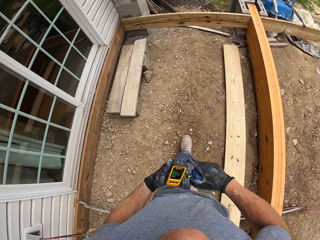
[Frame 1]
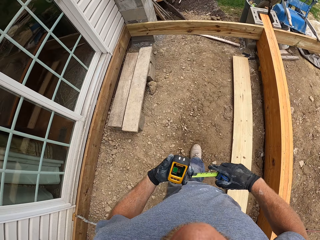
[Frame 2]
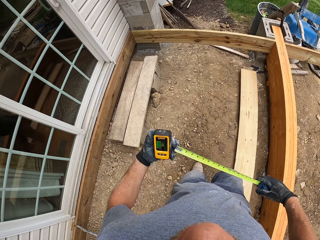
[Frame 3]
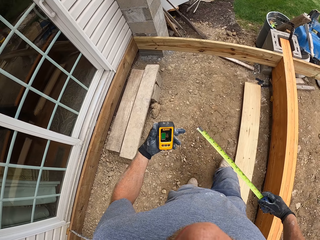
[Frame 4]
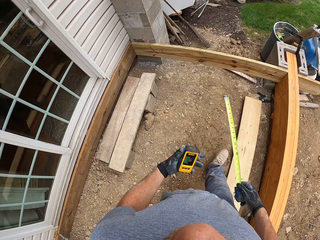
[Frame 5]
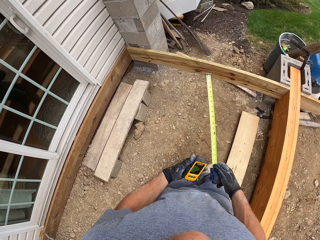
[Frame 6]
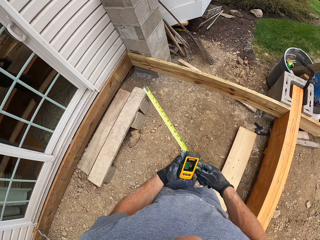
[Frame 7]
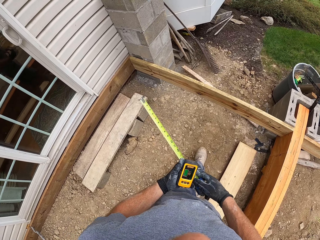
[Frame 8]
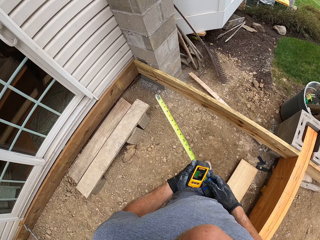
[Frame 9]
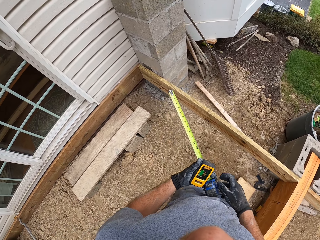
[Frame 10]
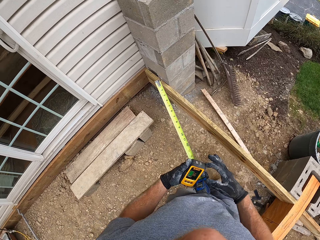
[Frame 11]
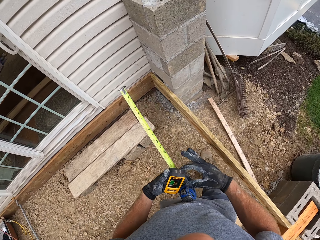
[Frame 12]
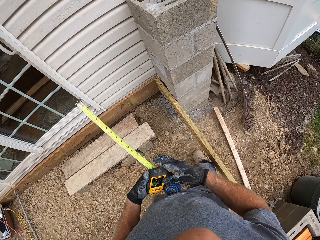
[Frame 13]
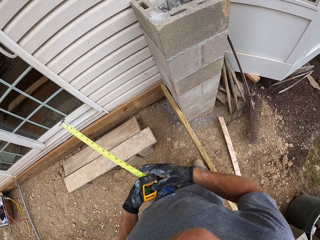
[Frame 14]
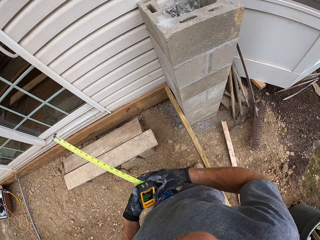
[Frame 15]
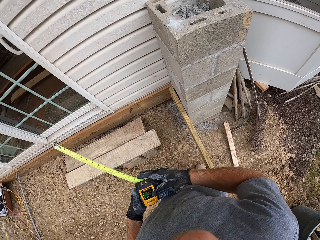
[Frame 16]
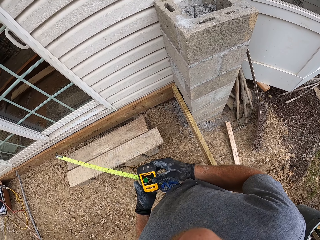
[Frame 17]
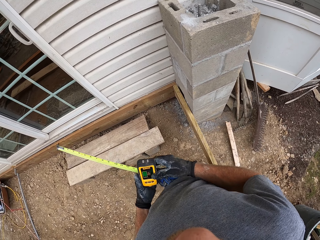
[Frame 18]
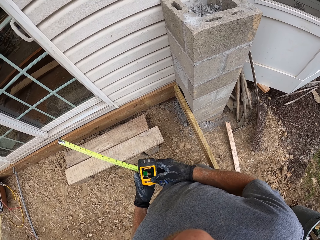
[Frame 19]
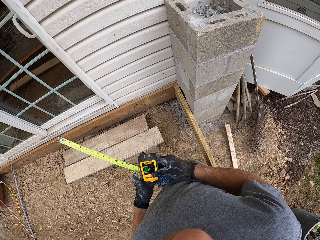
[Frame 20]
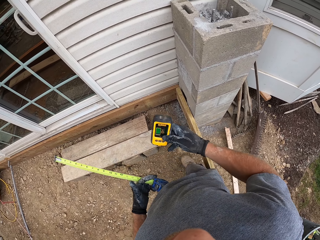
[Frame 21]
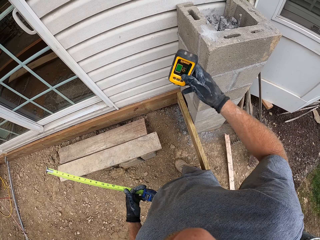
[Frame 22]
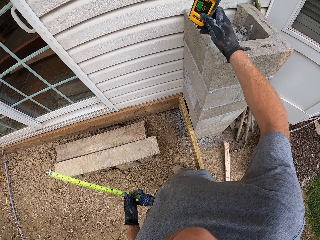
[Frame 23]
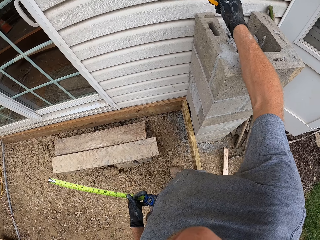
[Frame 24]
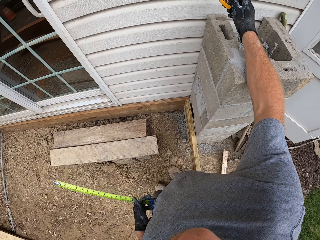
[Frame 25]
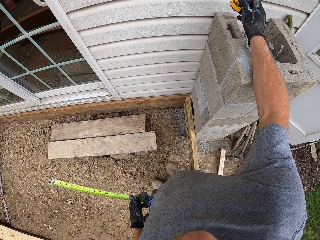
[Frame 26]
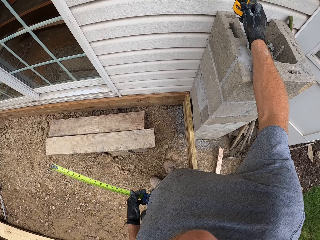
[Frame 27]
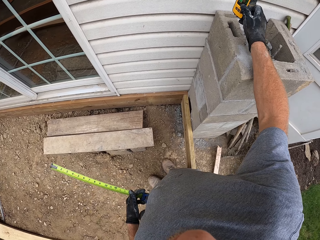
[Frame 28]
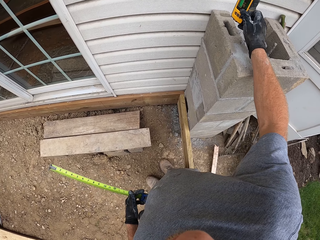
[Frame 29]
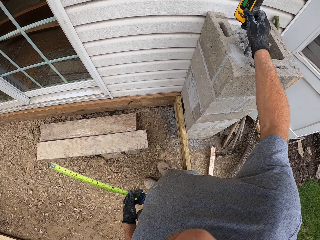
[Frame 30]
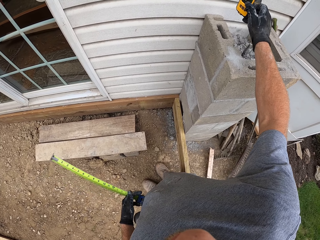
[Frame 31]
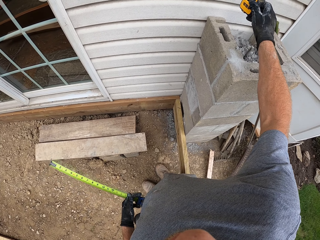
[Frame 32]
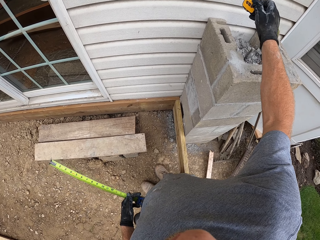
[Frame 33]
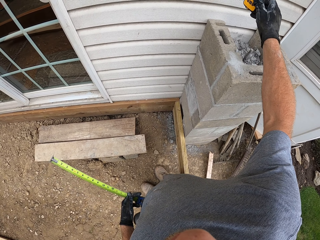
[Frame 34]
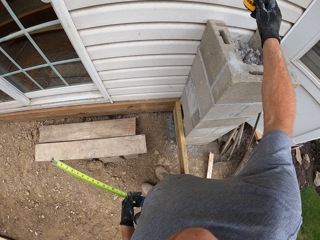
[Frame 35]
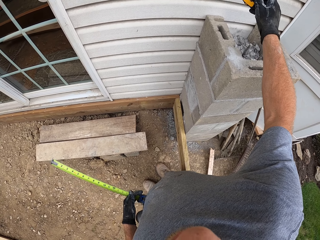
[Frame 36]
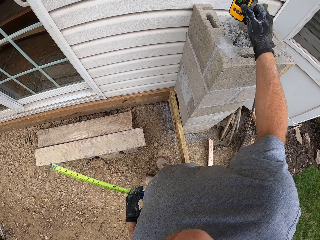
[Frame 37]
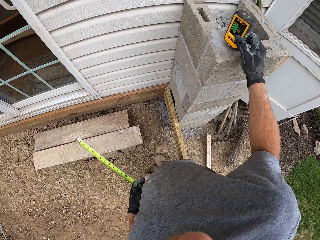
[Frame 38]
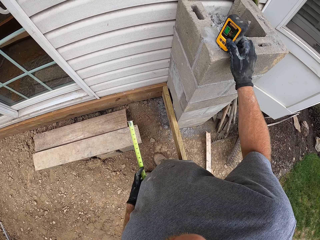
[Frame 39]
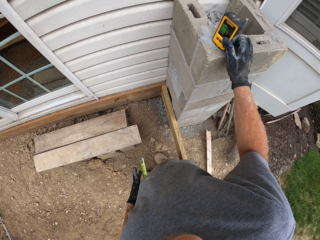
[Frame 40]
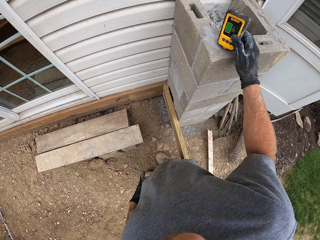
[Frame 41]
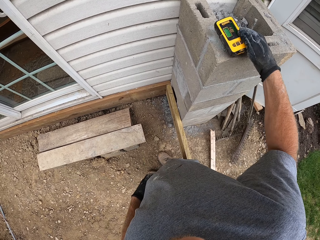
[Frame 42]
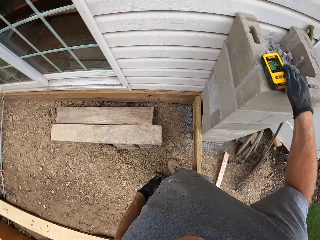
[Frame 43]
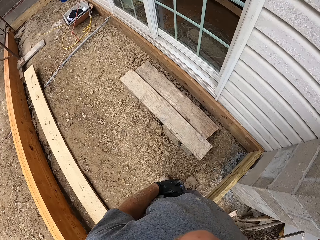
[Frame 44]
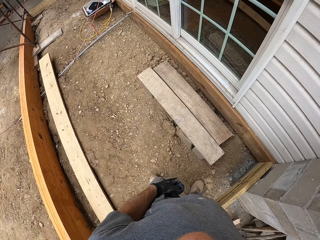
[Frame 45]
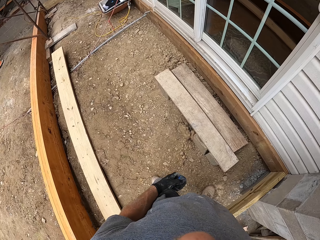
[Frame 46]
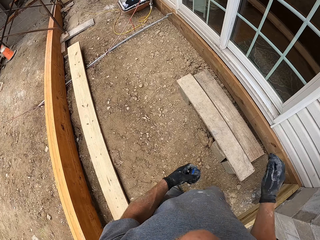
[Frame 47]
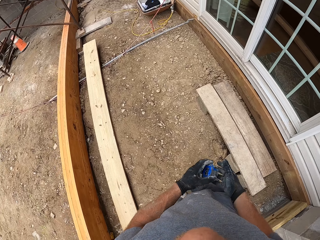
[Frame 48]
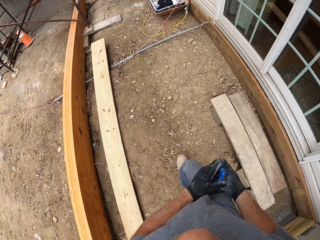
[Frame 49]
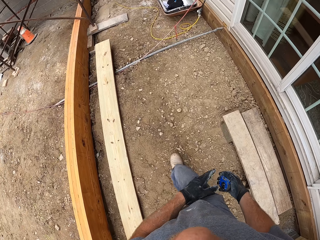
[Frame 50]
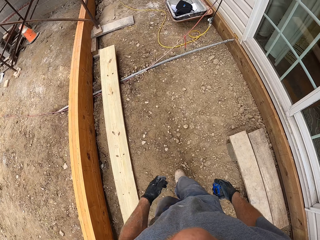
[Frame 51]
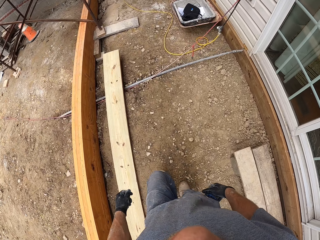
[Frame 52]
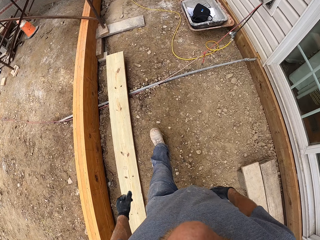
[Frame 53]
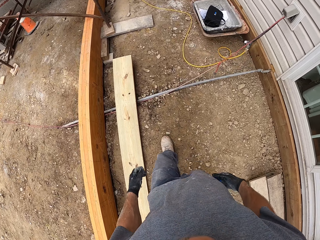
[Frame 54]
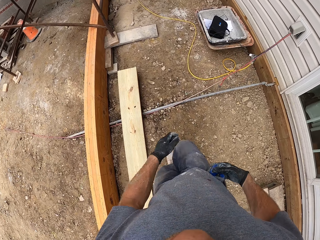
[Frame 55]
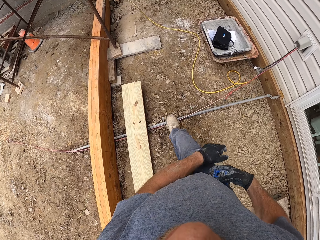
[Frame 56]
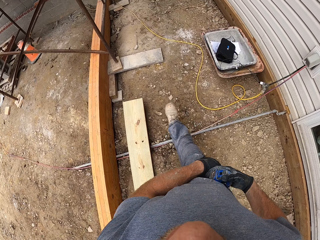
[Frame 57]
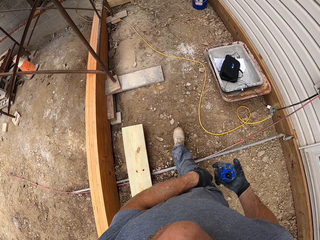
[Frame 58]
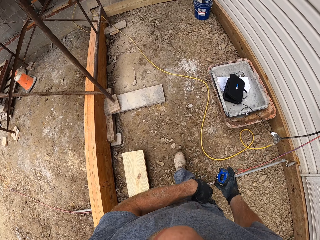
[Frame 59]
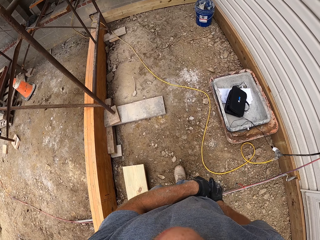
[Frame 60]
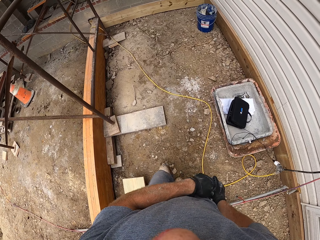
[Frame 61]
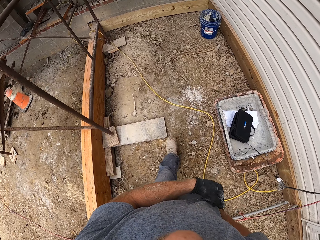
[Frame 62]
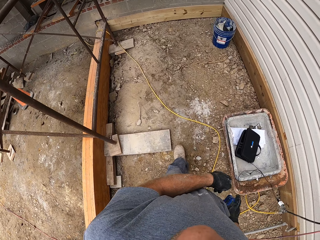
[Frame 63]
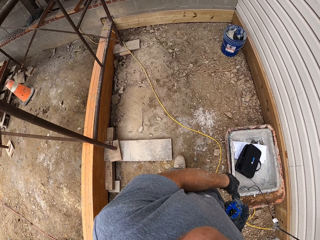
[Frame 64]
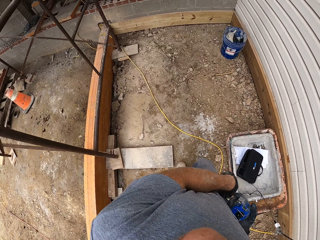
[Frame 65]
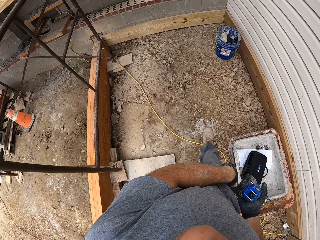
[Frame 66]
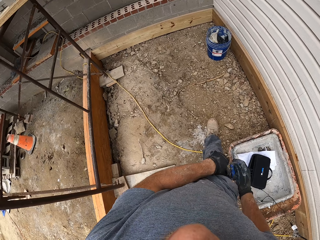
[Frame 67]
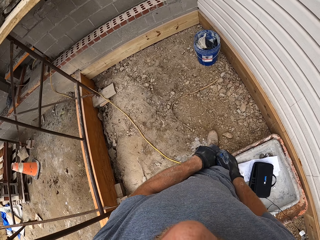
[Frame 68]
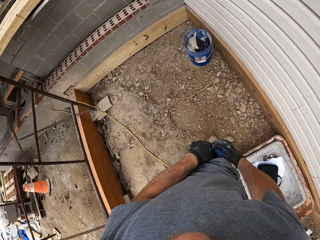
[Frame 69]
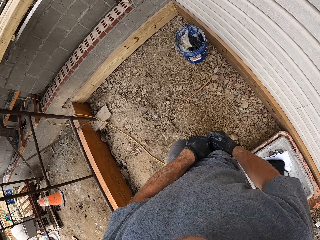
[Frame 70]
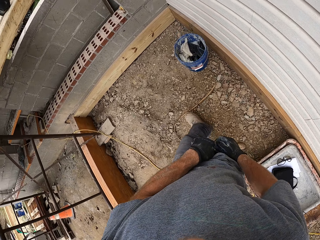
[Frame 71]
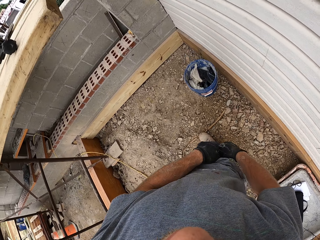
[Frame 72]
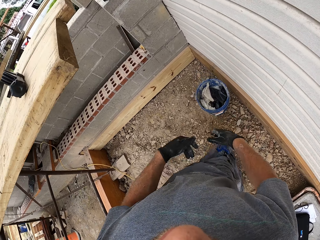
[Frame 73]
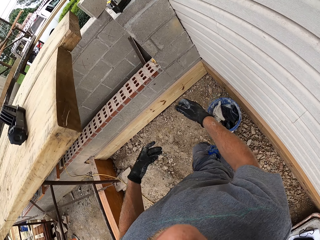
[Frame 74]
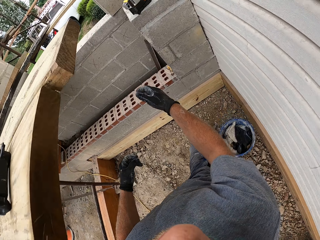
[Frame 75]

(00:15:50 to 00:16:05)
The camera wearer extends a measuring tape in his hand. He removes the tape from the case. He drops the laser measure on a block. He lifts up the laser detector and puts the laser detector on the wall. He walks around the construction. He hangs the measuring tape on his trouser.

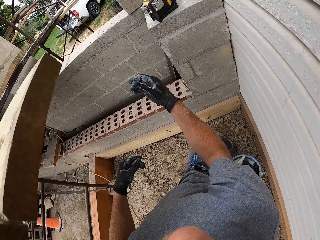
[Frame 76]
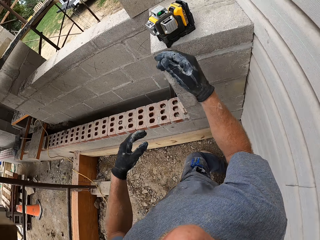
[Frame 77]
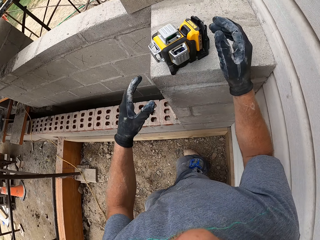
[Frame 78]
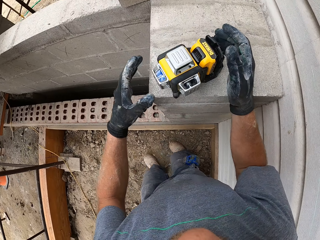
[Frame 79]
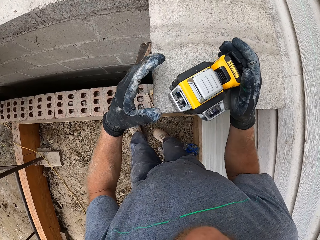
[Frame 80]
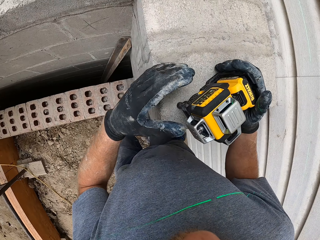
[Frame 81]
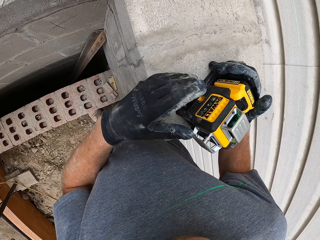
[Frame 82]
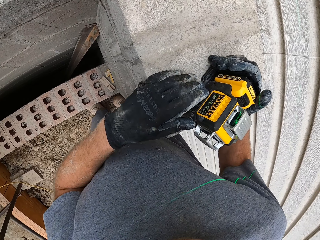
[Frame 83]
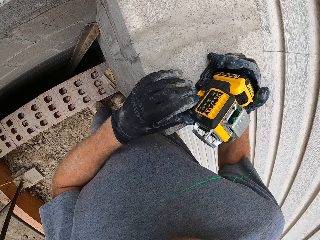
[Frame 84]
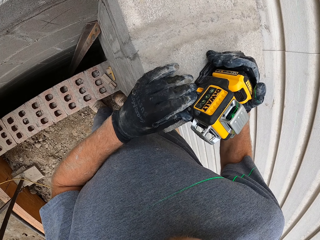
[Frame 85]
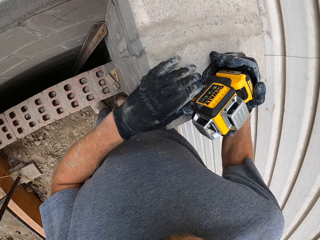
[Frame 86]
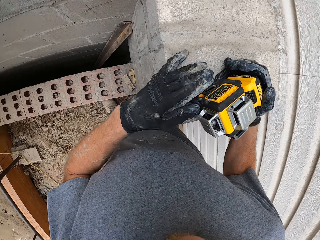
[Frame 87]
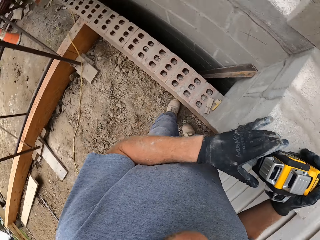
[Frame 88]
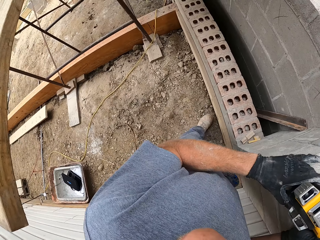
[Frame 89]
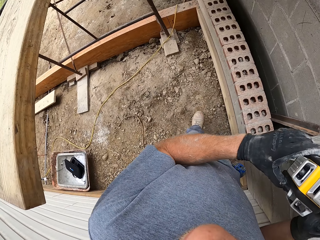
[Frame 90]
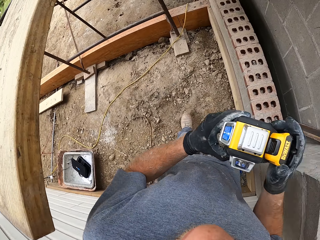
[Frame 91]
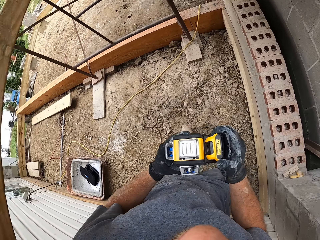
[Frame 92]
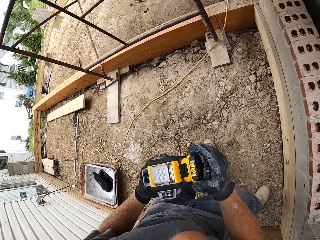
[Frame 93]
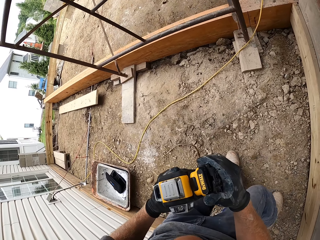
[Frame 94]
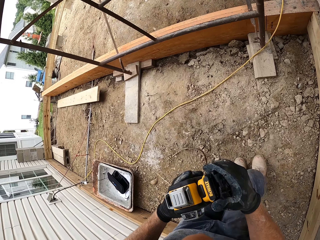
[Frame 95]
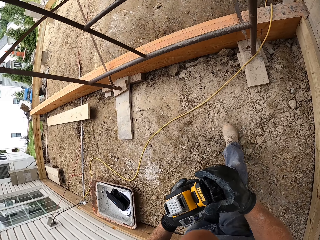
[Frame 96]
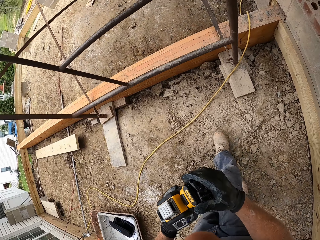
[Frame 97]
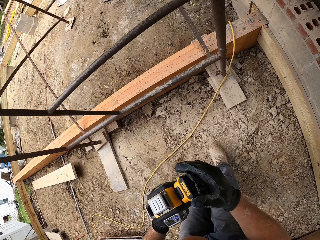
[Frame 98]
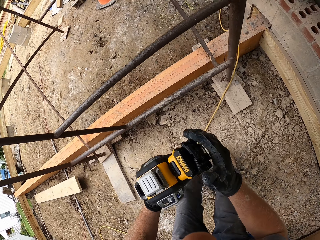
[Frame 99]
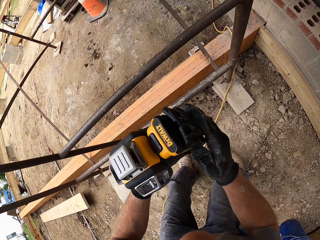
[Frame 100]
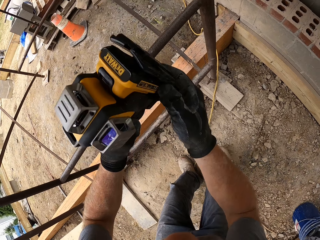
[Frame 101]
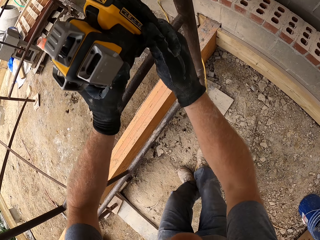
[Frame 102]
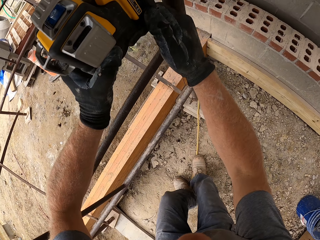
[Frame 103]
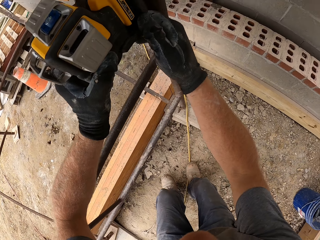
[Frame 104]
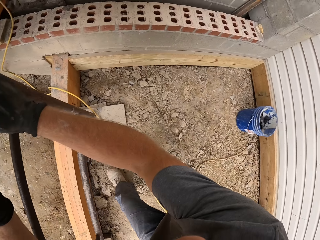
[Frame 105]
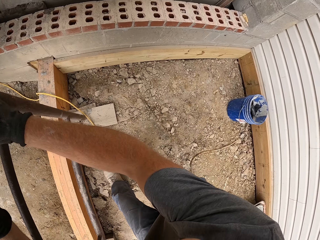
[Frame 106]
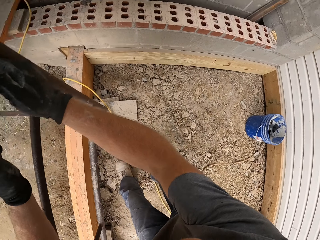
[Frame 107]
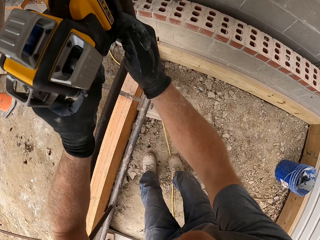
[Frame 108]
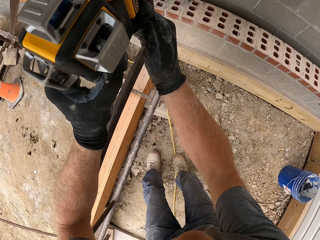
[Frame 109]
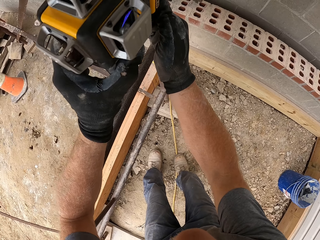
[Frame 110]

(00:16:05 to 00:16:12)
The camera wearer presses a button on the laser level. They take a DeWalt battery. They pick up the laser level on the block. They walk around the construction. They place the laser level on the scaffold pipe. They mount the DeWalt battery on the pole.
